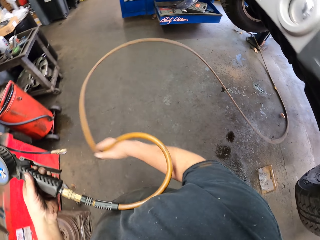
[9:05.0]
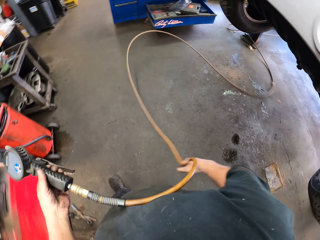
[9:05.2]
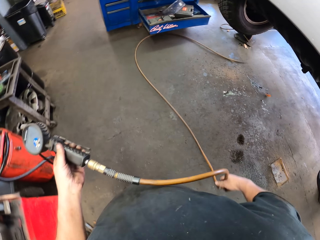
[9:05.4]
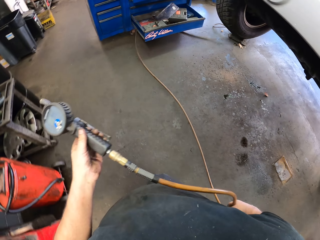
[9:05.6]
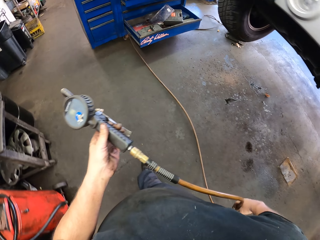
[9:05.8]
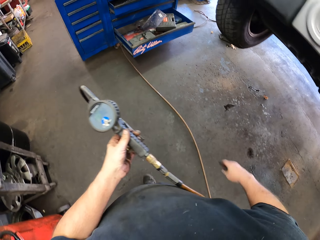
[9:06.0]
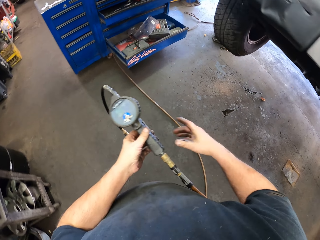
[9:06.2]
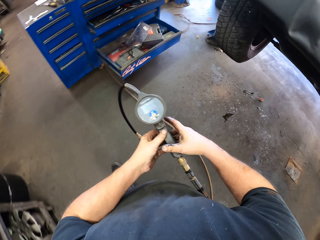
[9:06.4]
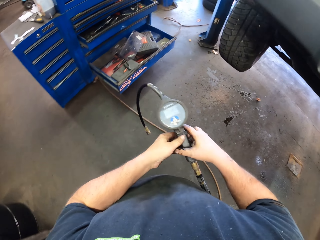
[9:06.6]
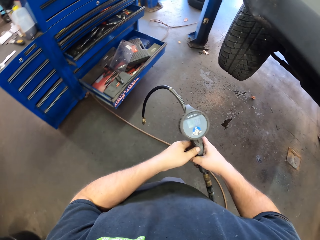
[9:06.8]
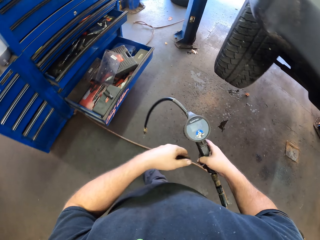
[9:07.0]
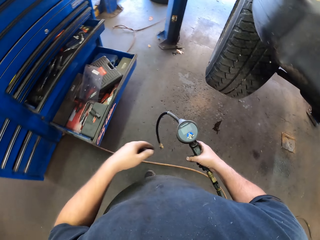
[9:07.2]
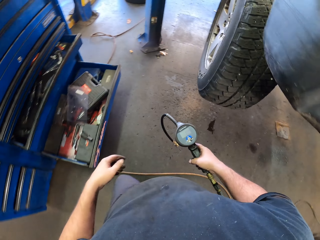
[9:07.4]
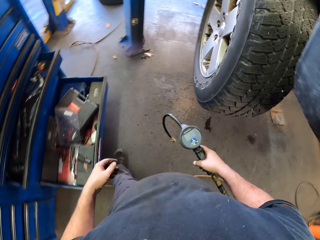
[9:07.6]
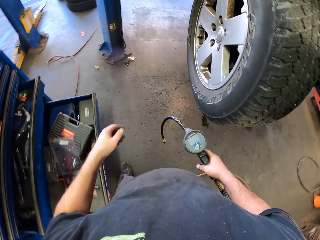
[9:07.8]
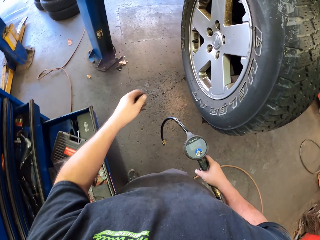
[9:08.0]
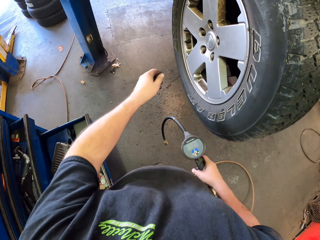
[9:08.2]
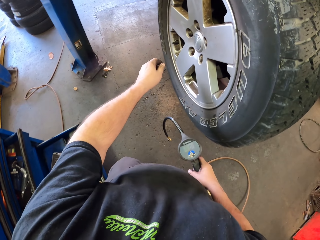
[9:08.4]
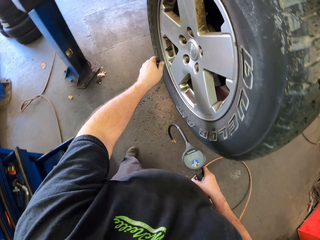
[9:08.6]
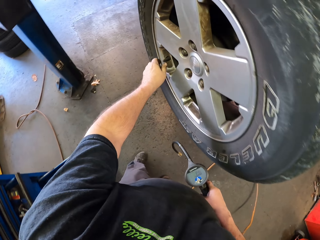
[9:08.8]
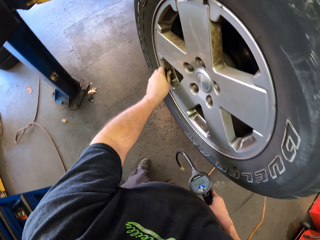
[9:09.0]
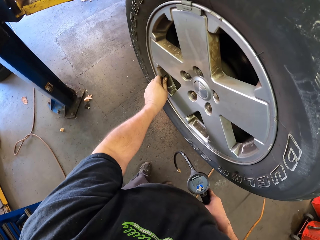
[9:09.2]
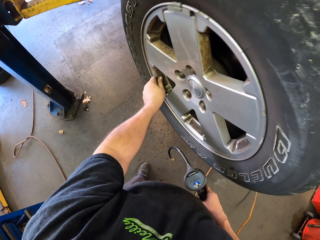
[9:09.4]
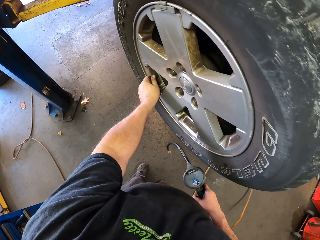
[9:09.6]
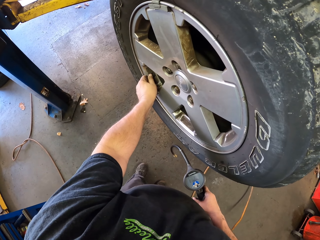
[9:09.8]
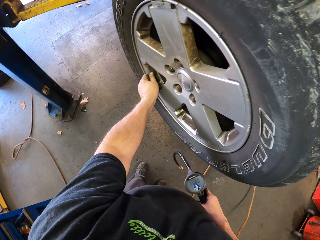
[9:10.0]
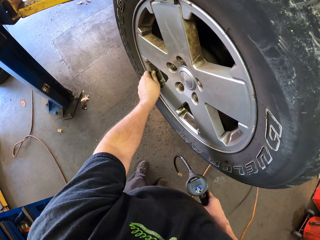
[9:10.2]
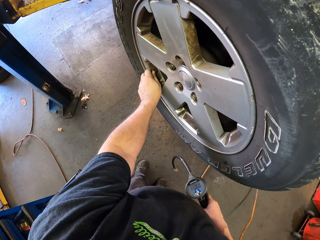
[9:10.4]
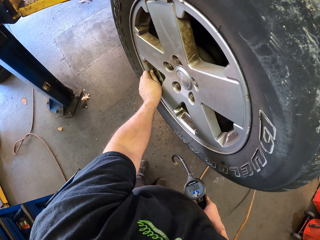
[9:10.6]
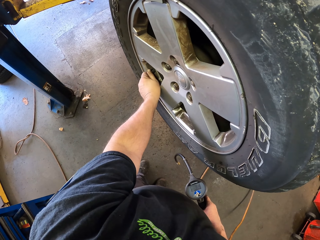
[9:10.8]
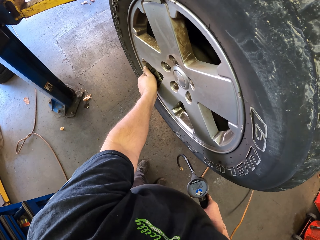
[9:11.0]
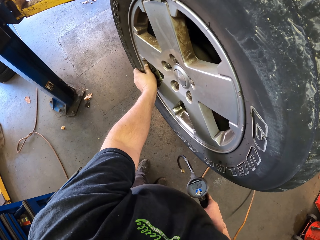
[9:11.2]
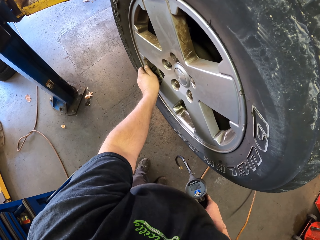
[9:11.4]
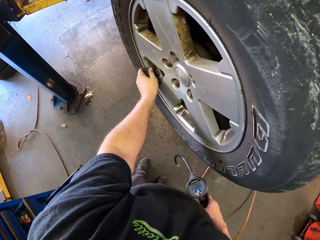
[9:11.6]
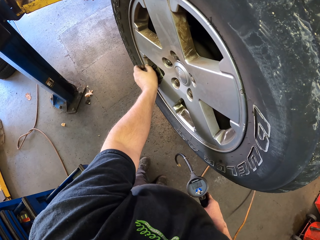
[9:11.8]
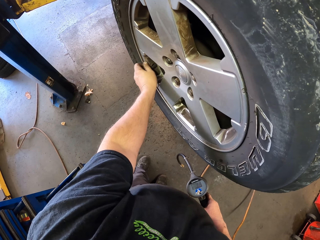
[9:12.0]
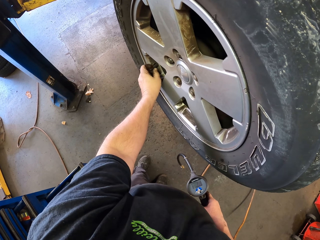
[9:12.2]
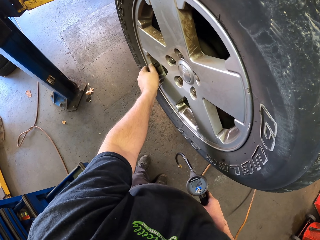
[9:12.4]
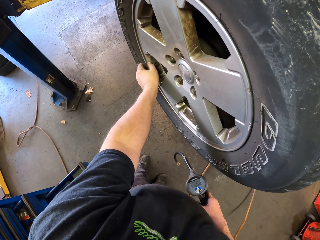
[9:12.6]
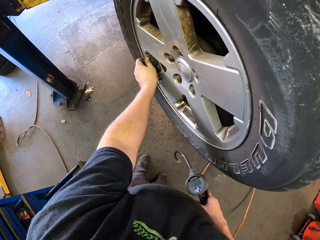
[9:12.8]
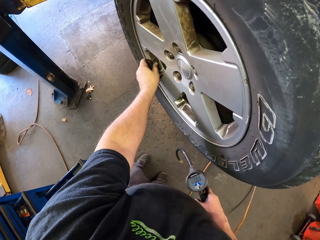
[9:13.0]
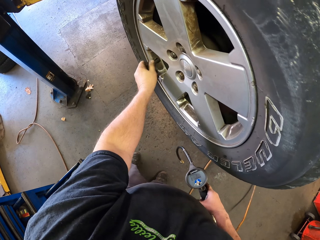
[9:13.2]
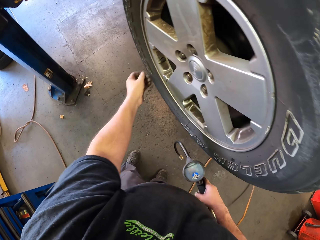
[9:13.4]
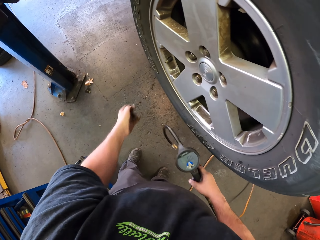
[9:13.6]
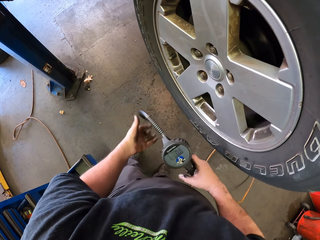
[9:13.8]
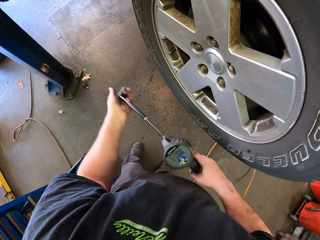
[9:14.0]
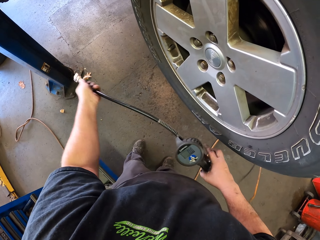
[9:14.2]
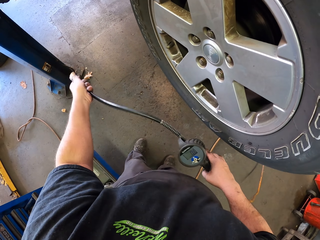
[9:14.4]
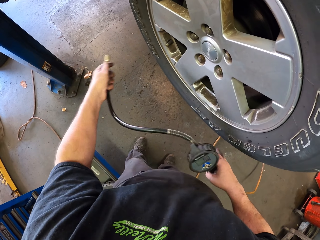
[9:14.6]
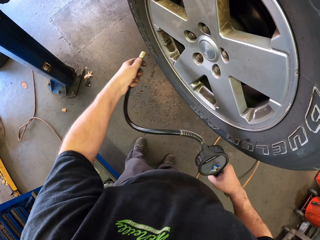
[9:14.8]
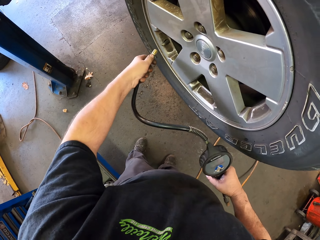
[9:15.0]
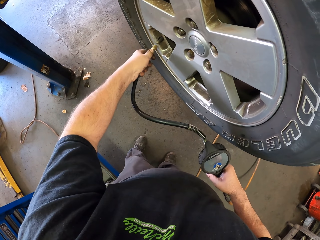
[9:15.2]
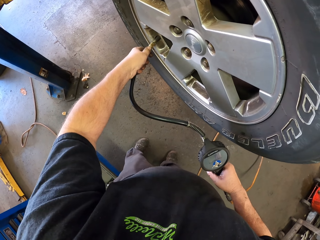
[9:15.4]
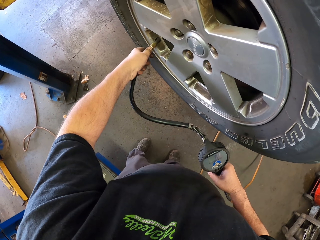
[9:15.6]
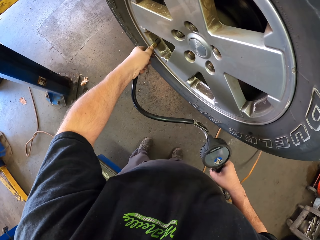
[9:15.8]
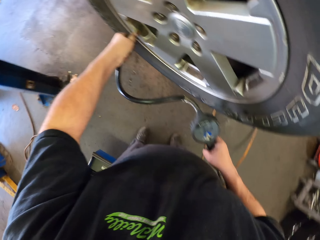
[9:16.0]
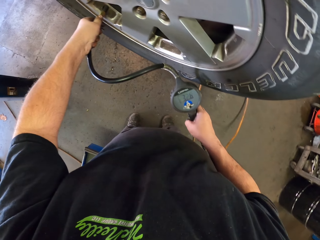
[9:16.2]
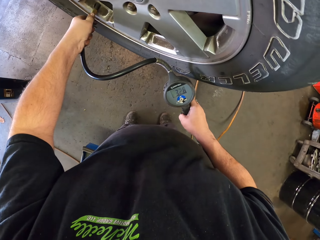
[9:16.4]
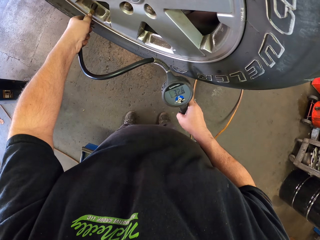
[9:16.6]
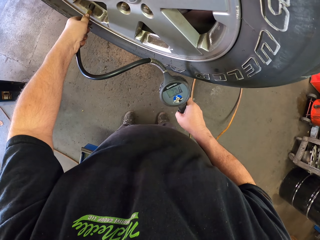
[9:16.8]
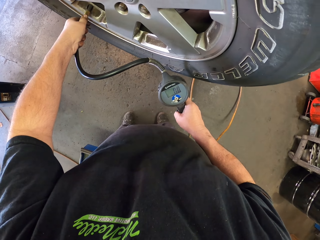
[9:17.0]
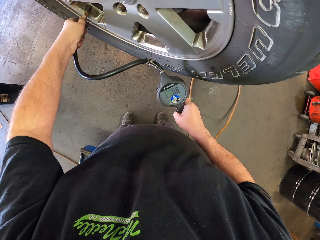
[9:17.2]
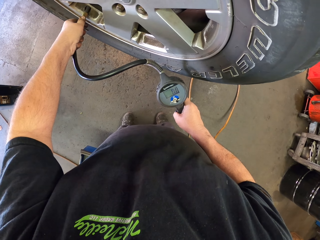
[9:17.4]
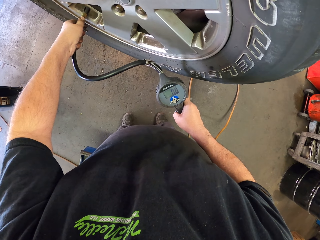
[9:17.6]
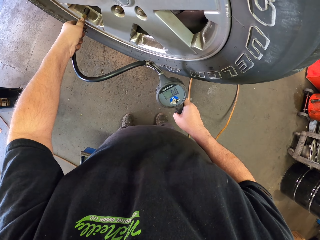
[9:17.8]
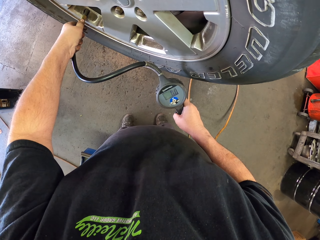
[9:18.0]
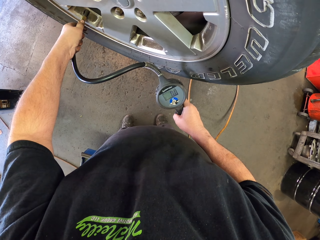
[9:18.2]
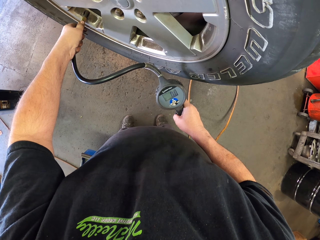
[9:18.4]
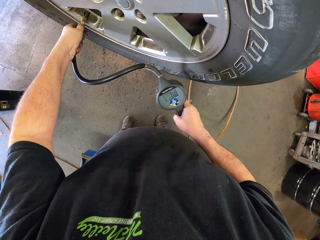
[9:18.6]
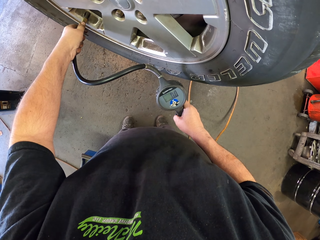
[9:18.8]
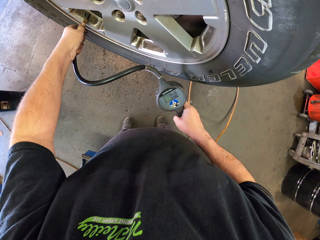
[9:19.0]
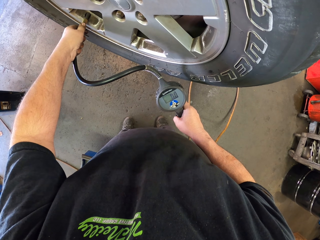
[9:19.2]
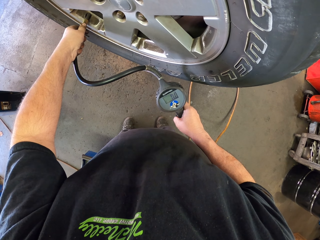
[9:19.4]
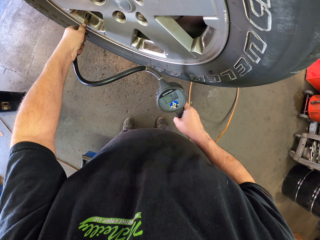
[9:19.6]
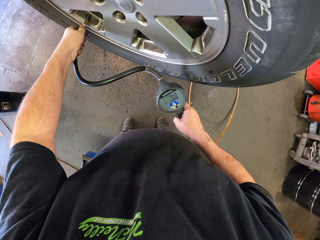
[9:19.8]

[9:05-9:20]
The camera wearer pulls a pipe. They walk around. They open a valve cap. They pick up an air pressure gauge. They place the fluid pressure on the air valve. They pump air in the tyre with the air pressure gauge.

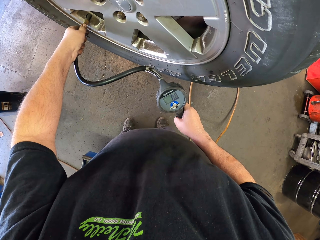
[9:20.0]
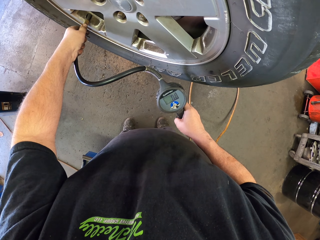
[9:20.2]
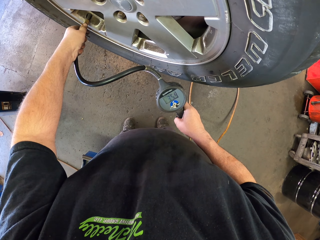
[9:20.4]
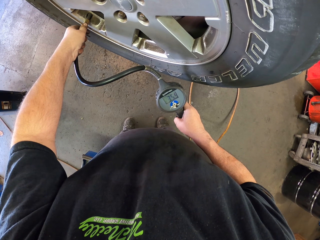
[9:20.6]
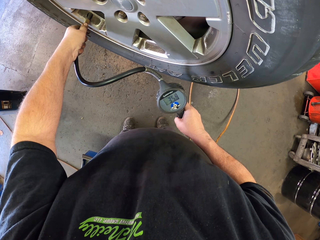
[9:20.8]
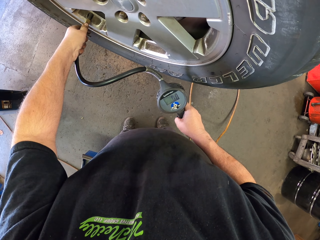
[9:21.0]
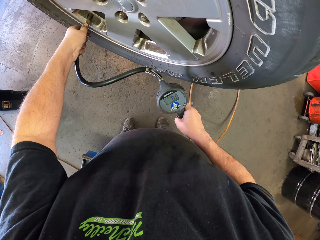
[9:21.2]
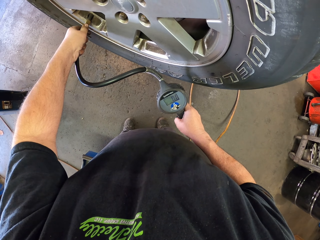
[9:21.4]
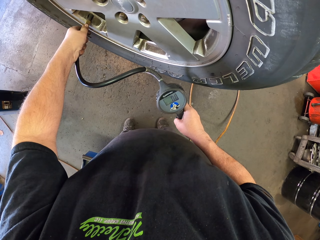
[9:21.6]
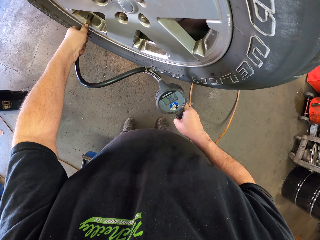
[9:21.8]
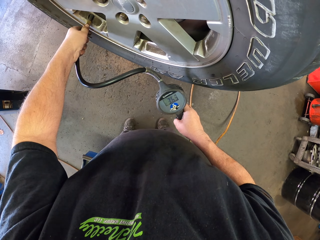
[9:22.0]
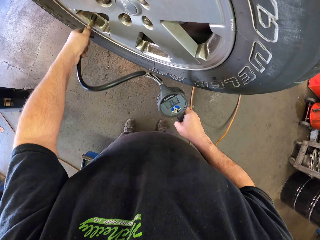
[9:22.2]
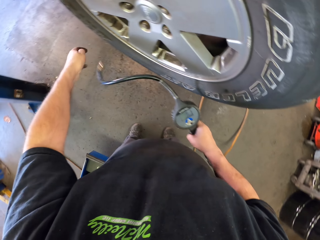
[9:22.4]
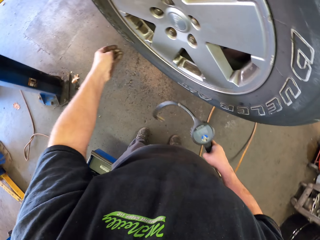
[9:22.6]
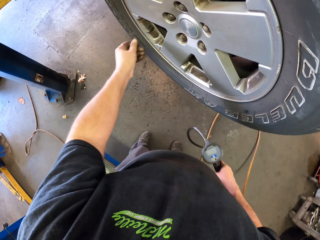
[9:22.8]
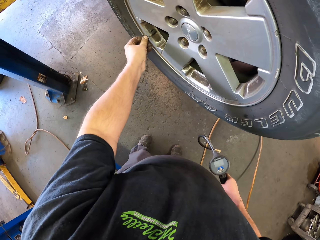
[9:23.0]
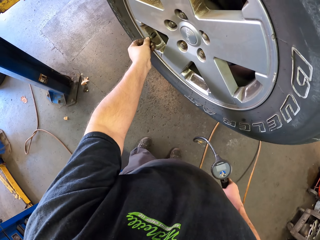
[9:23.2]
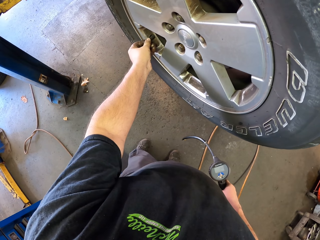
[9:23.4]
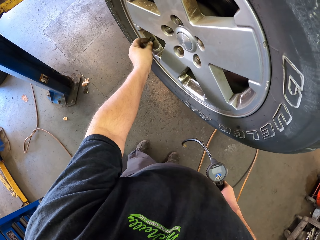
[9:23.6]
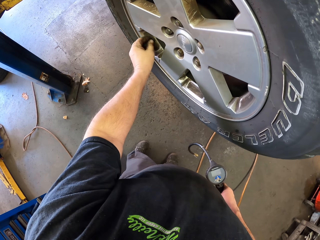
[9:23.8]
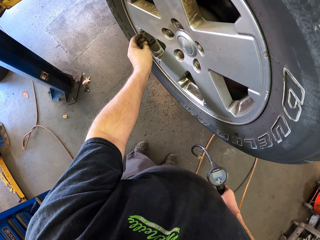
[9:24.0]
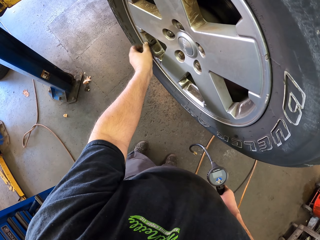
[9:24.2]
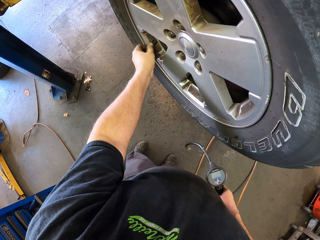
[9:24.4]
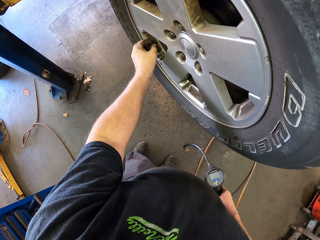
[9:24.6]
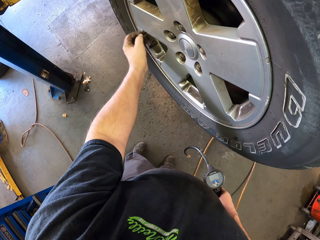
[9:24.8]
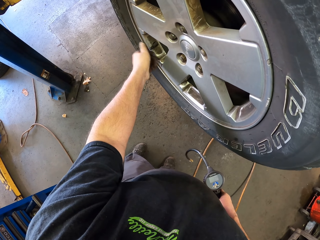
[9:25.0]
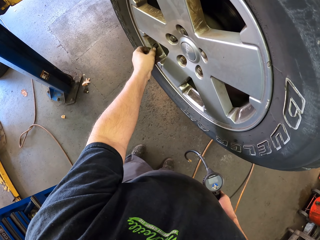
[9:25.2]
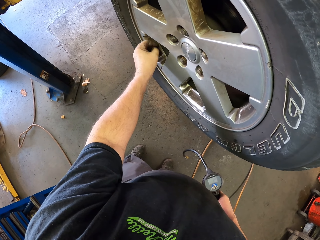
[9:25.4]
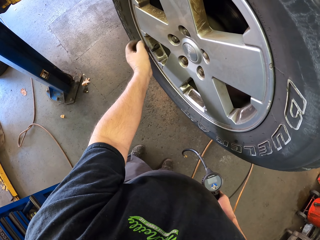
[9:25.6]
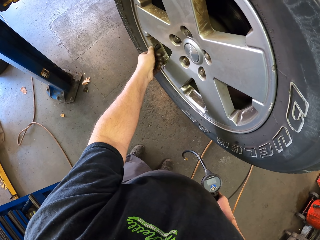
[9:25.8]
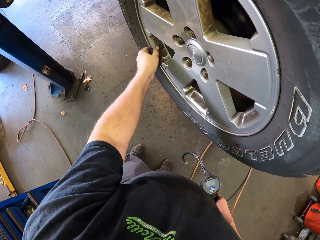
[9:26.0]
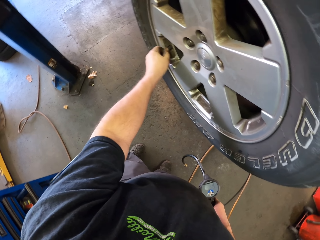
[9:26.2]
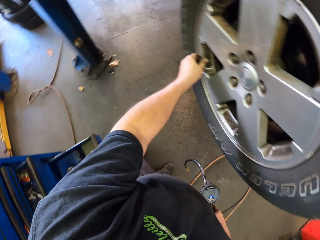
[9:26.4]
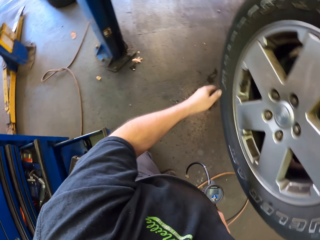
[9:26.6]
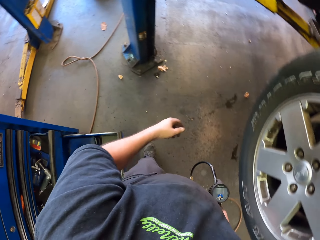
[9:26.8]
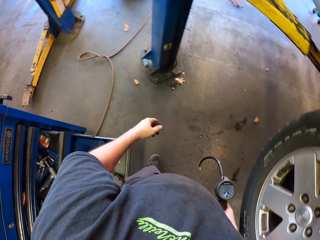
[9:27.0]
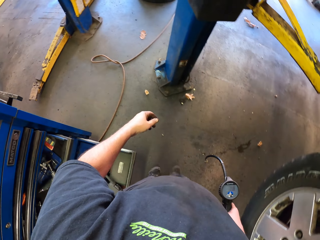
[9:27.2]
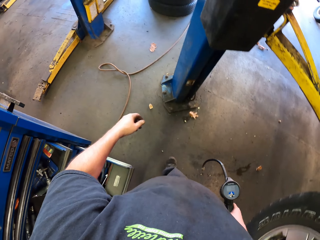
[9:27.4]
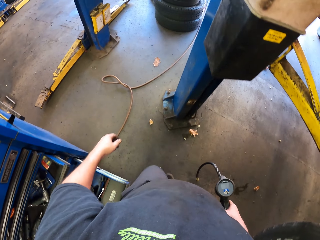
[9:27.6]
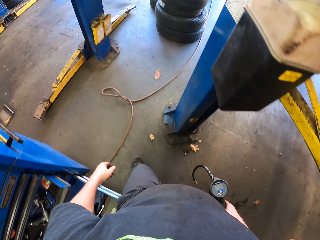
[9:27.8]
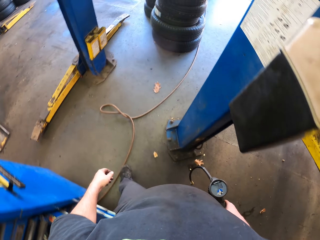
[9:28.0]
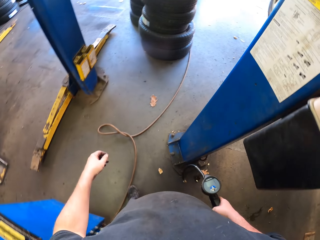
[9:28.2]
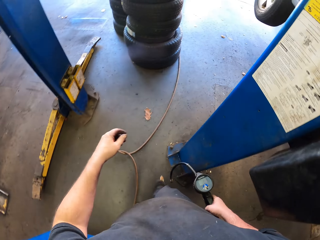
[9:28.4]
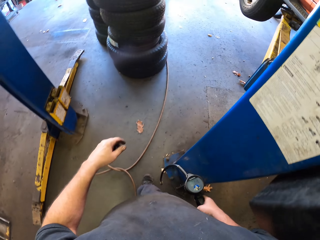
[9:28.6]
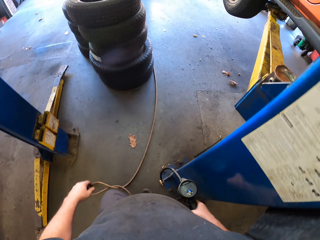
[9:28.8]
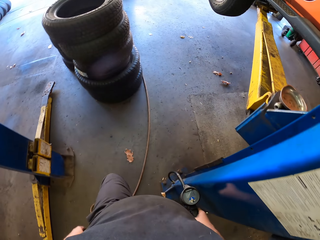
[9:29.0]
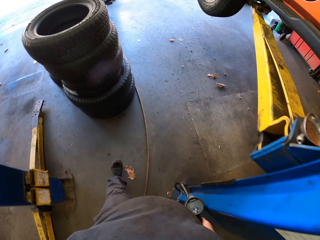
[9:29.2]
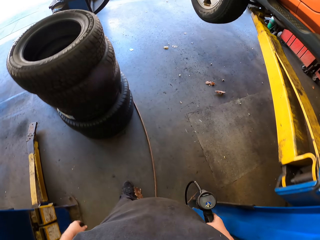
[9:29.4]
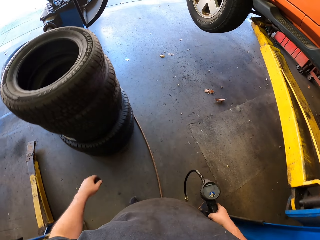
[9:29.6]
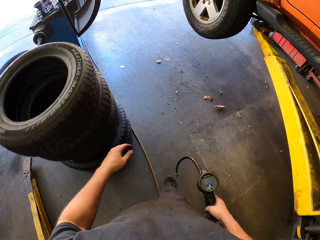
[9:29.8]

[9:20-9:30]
The camera wearer removes the fluid pressure from the air valve. They put the tyre valve cap back. They walk in the garage. They carry the fluid pressure.
